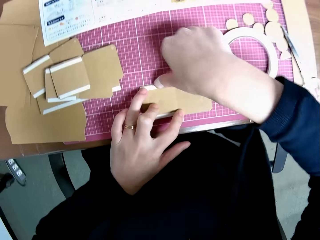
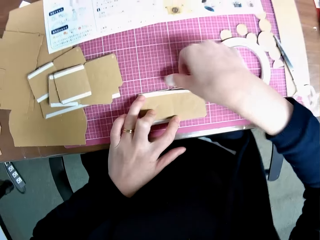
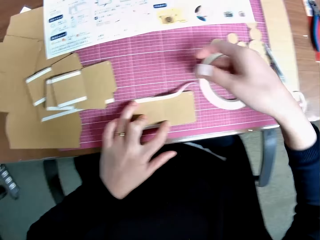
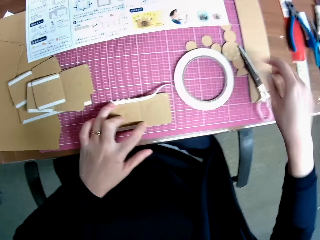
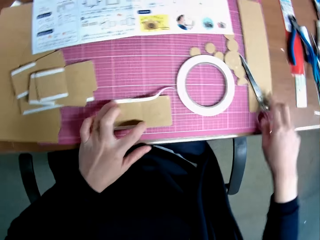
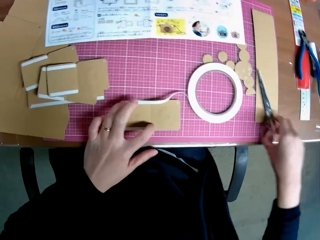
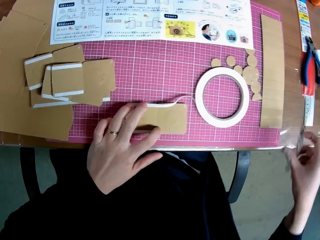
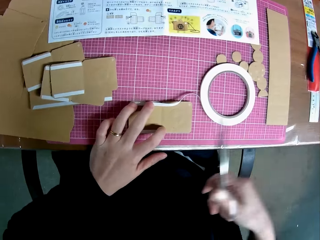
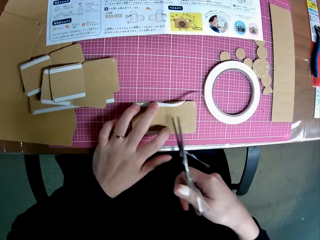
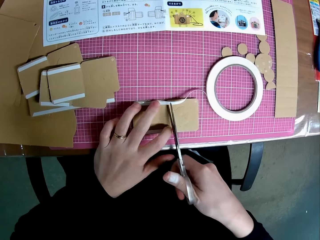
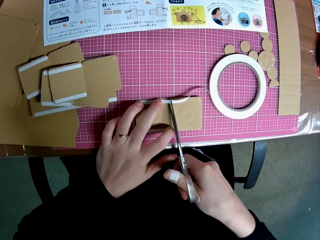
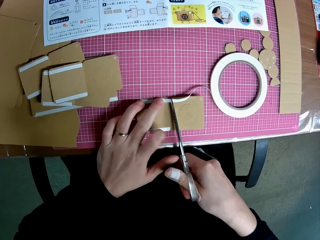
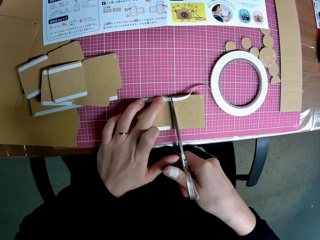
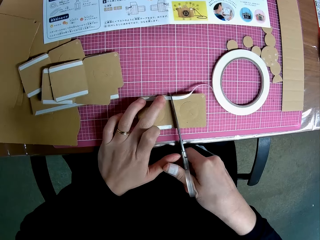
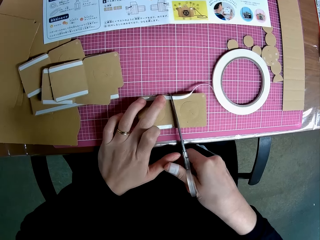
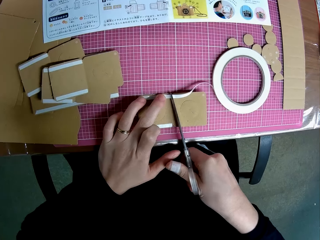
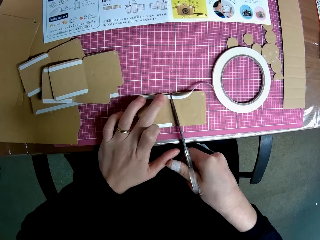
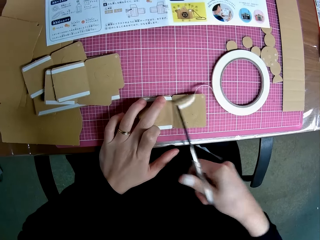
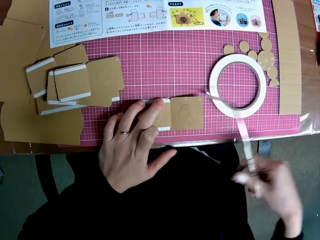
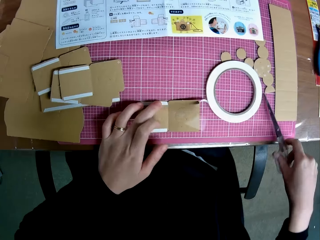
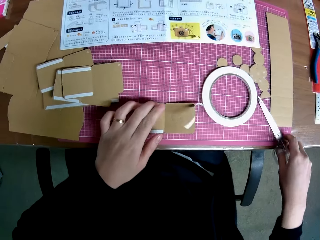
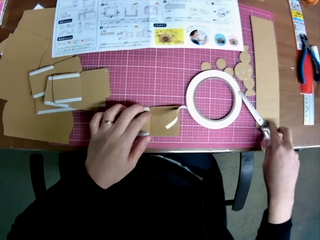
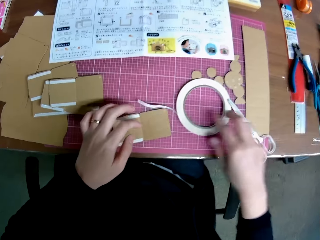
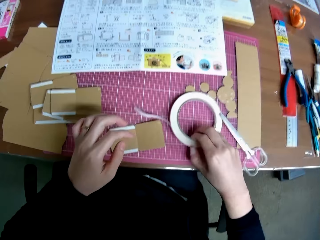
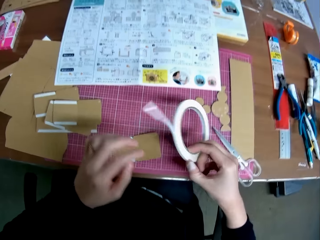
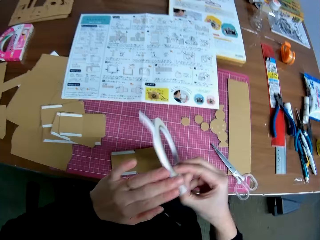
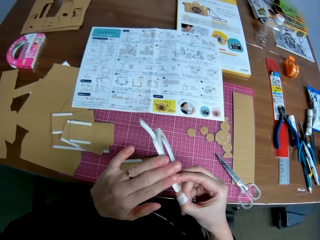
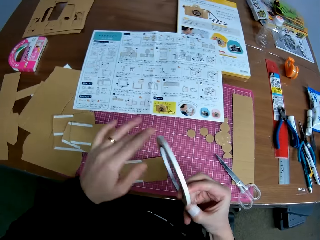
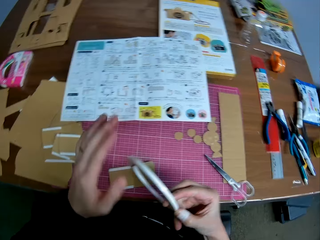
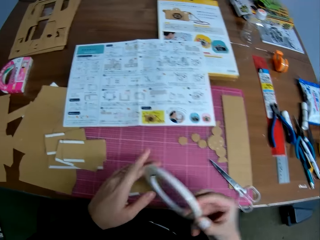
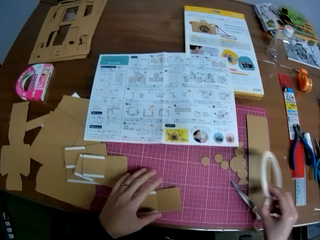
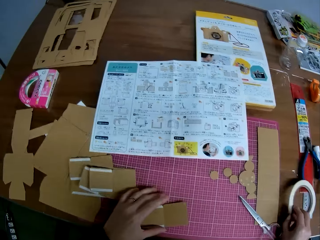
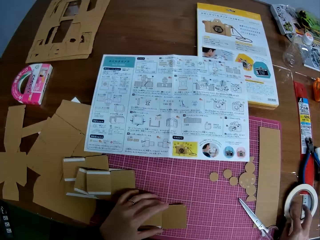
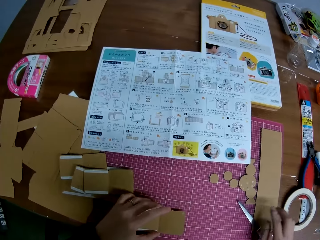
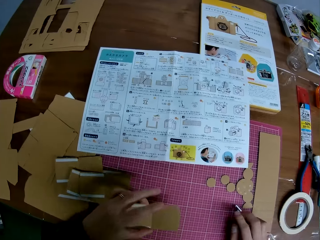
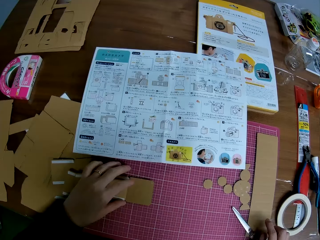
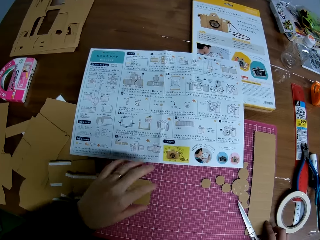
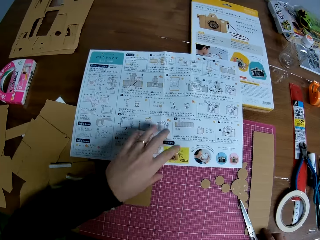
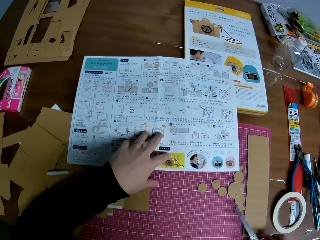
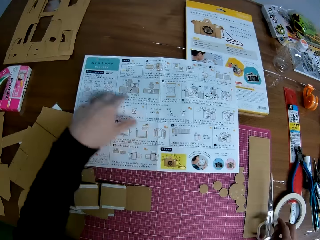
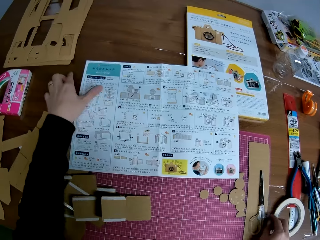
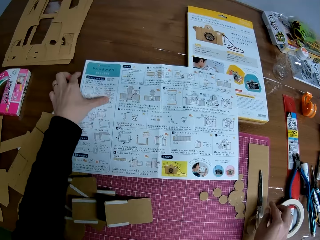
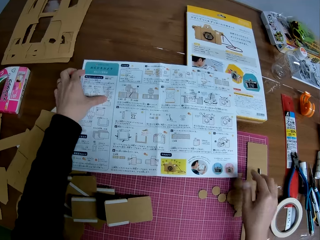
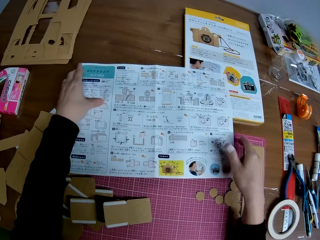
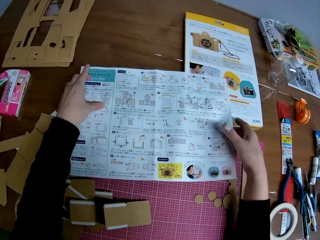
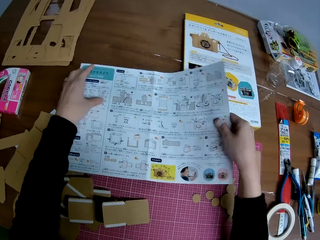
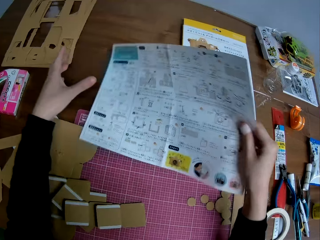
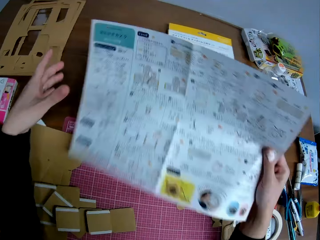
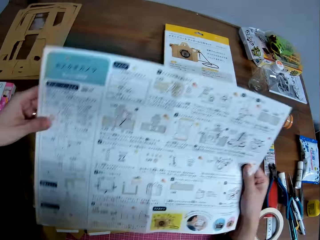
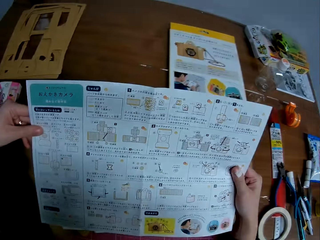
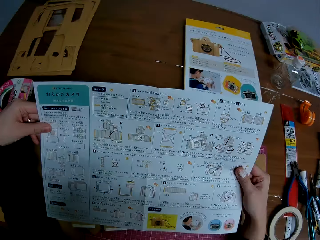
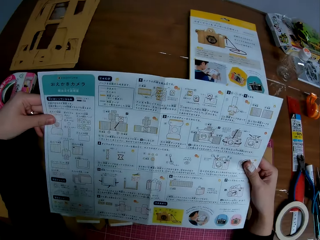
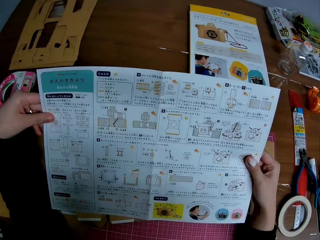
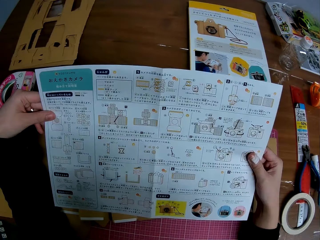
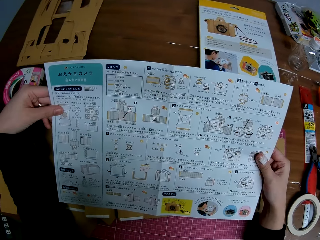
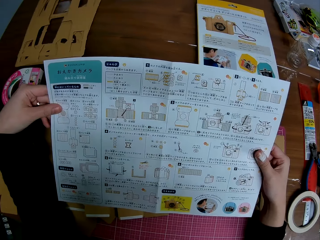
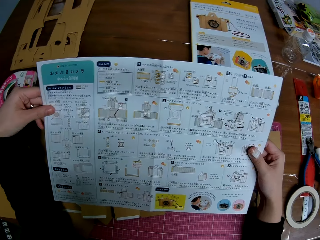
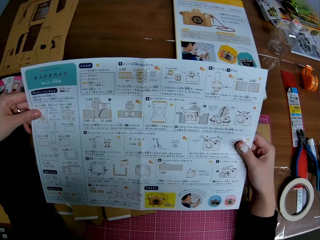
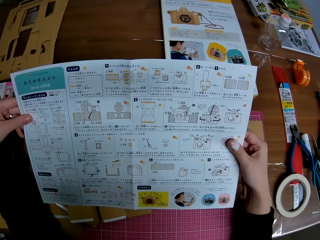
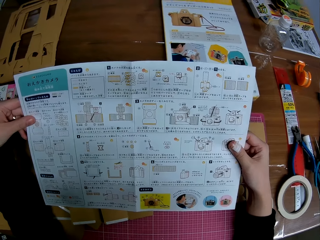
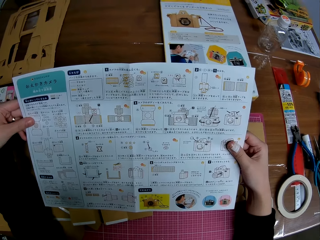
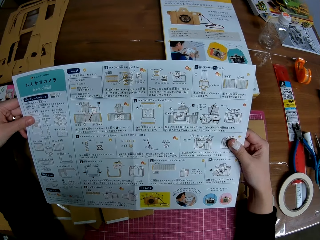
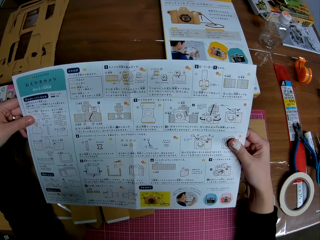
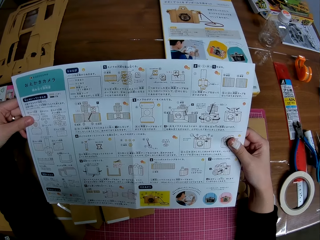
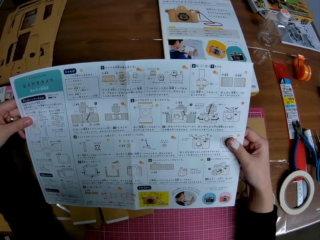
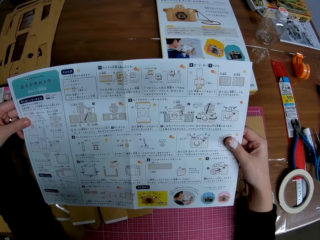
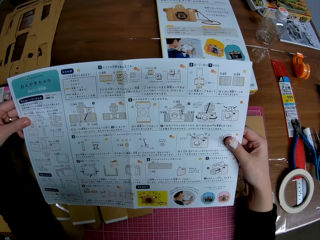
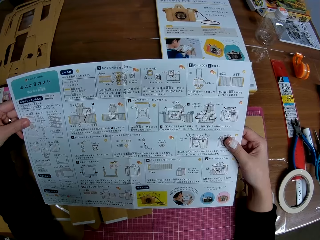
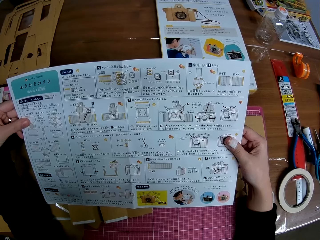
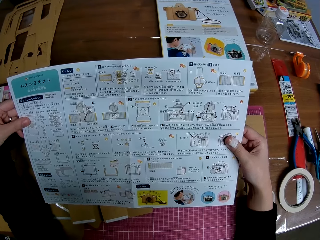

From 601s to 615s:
The camera wearer picks the pair of scissors on the table with his right hand. He cuts the tape with the pair of scissors. He drops the pair of scissors on the table. He picks the tape on the table with his right hand, closes the tape with his left hand and drops the tape on the table. He picks the carved shape on the table with his left hand and drops the carved shape on the table. He moves the scissors. He picks an instruction manual or paper on the table with his right hand. He holds the instruction manual with both hands. He looks at the paper.

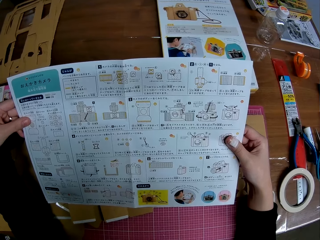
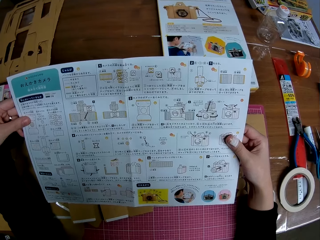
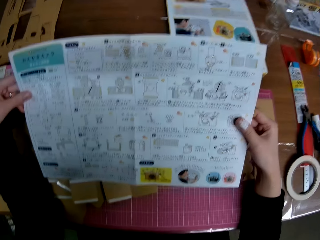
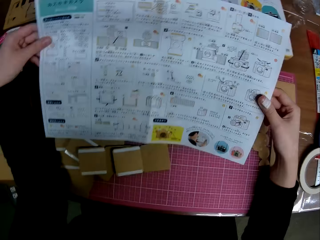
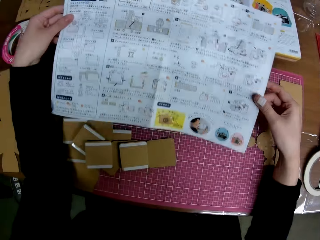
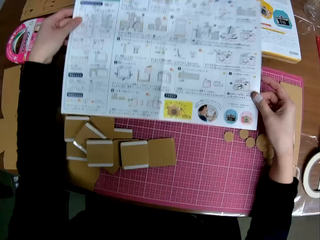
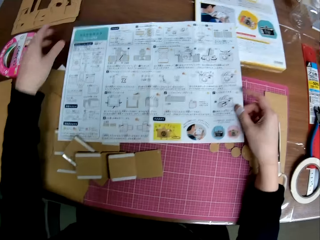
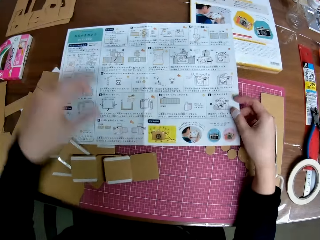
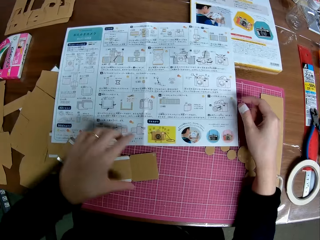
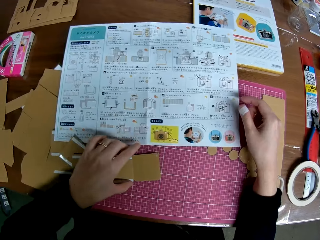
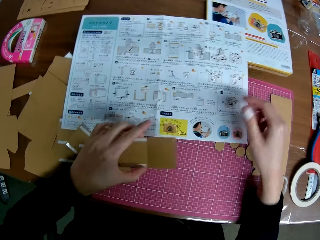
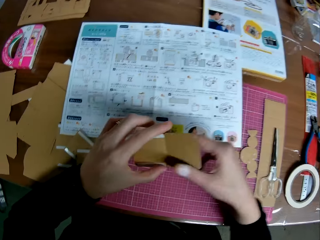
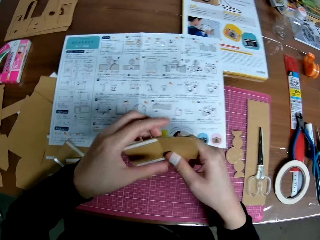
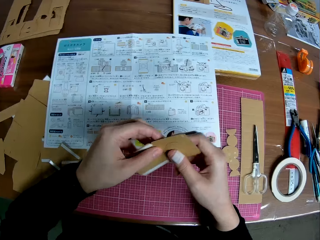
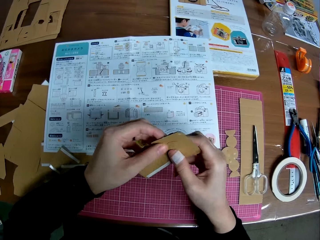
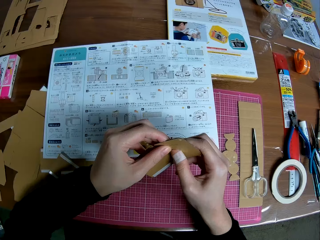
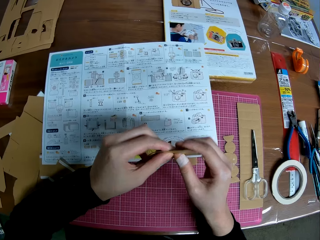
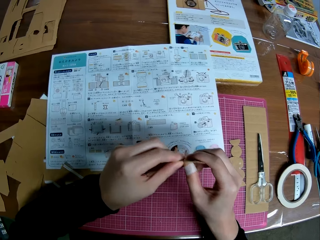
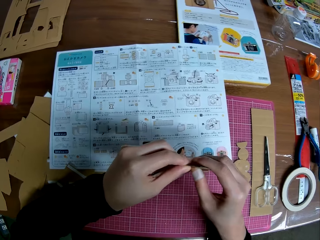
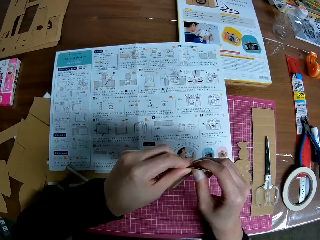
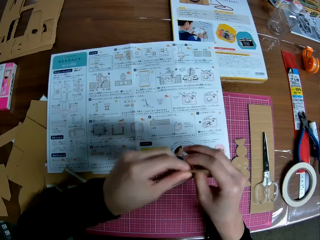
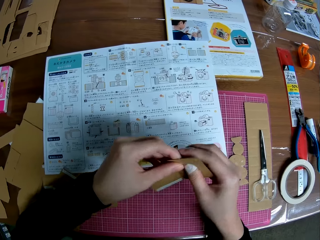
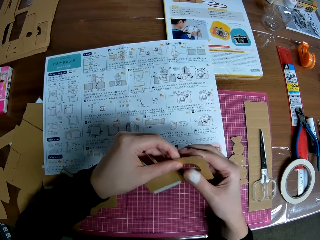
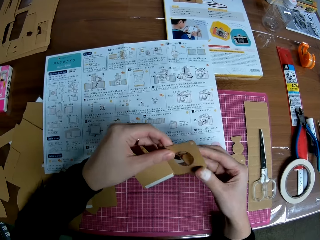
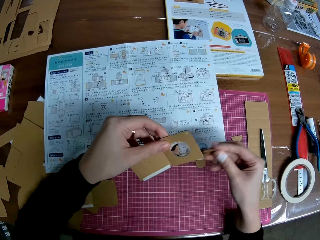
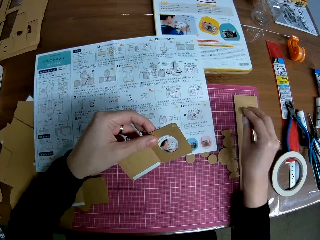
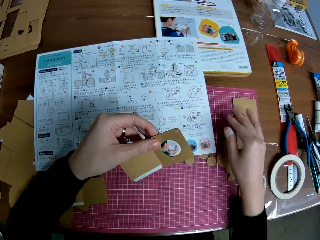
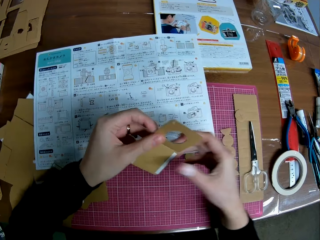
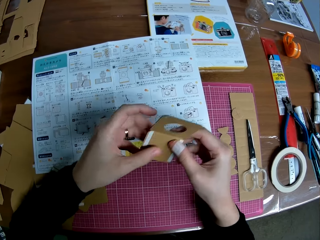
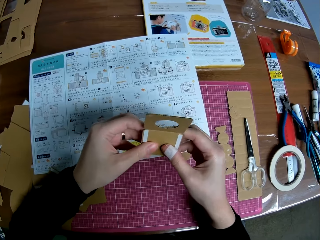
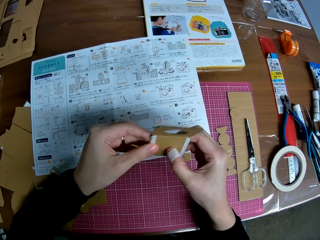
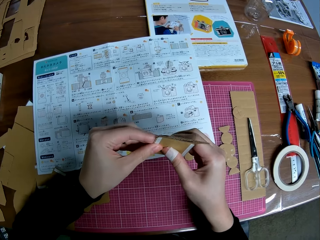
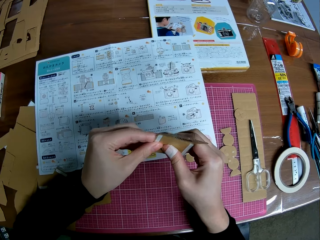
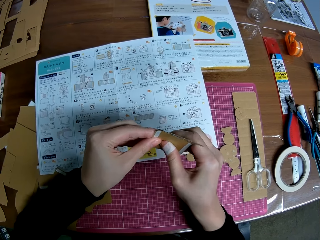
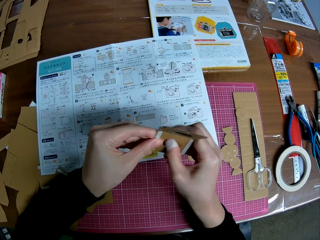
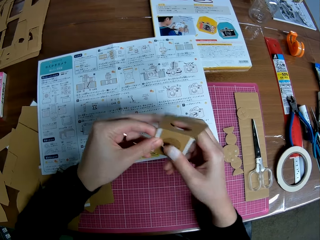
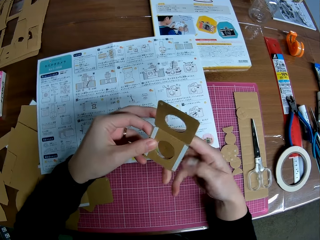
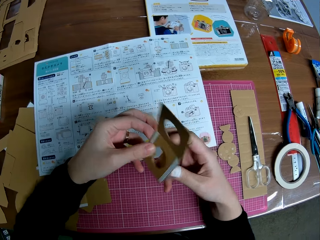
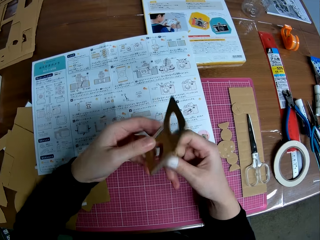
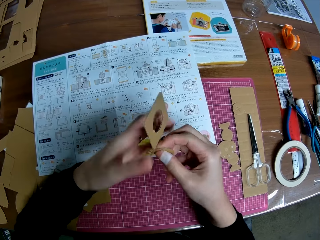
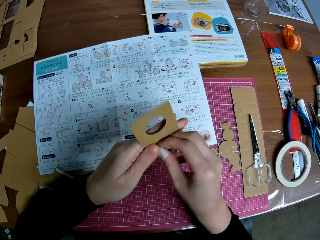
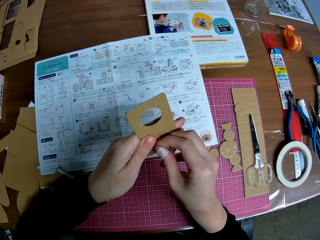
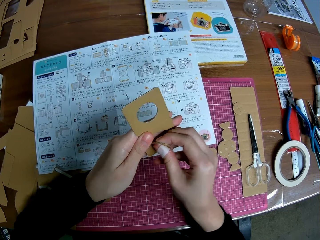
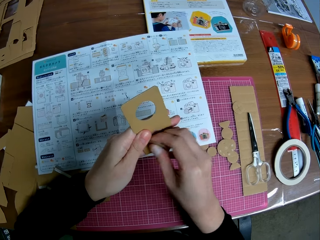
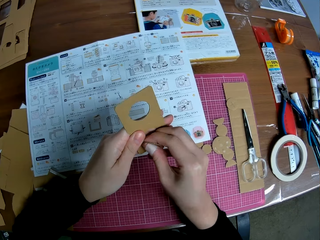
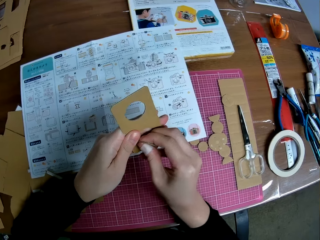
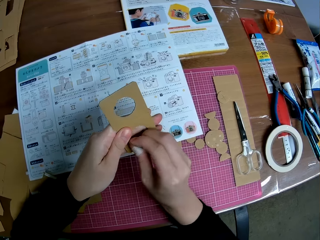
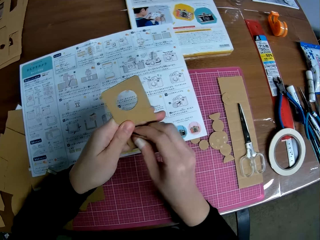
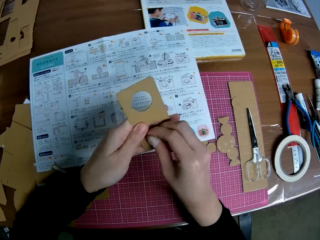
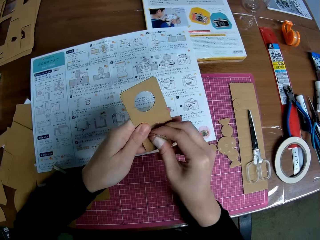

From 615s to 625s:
The camera wearer drops the instruction manual on the table. He picks a taped carved shape with his left hand. He removes a round shape from the taped carved shape with both hands. He drops the round carved shape on the table with his right hand. He removes another round shape from the taped carved shape with both hands.
